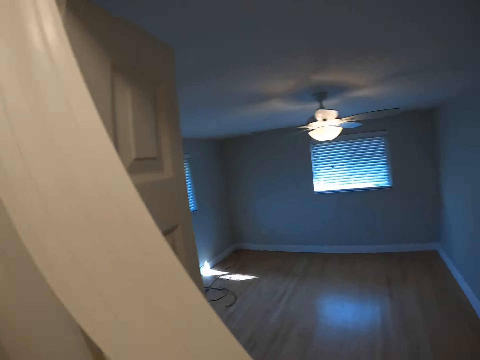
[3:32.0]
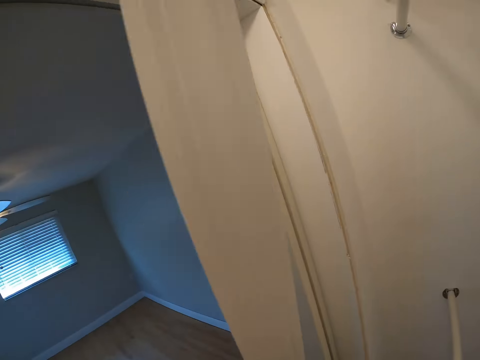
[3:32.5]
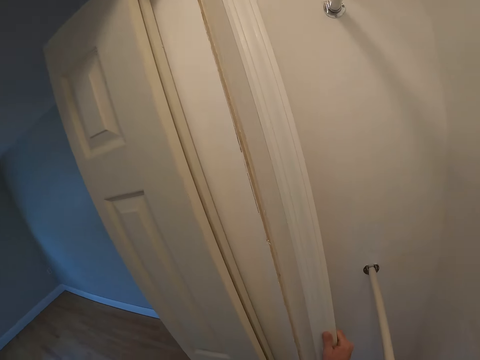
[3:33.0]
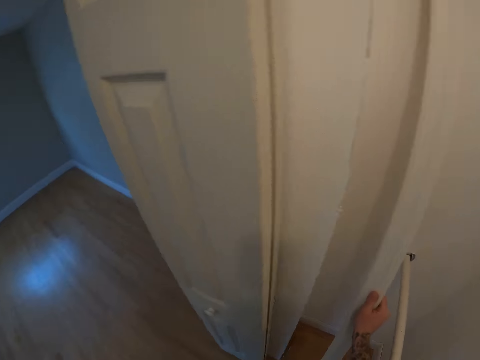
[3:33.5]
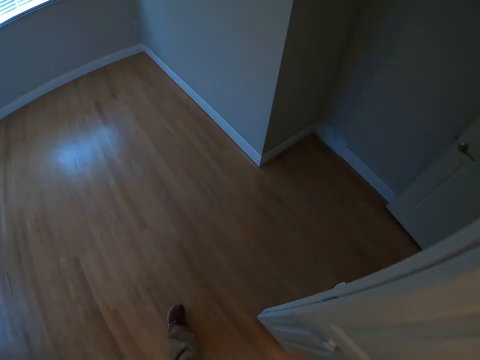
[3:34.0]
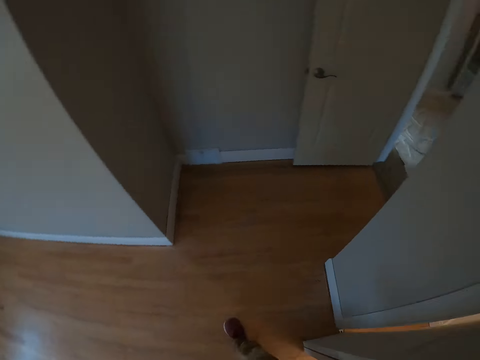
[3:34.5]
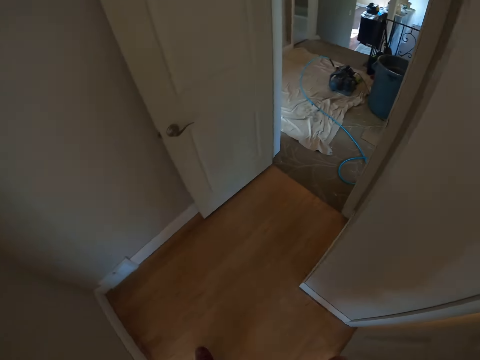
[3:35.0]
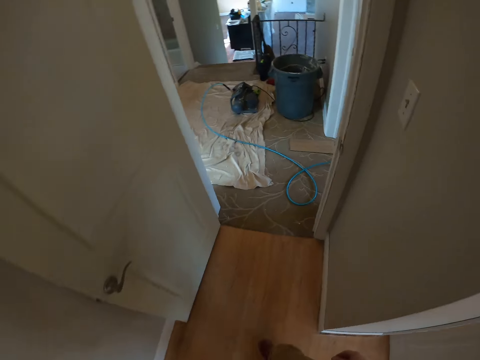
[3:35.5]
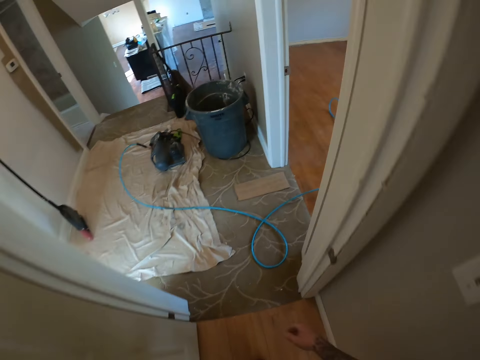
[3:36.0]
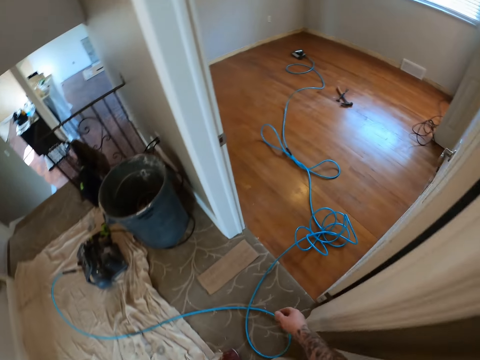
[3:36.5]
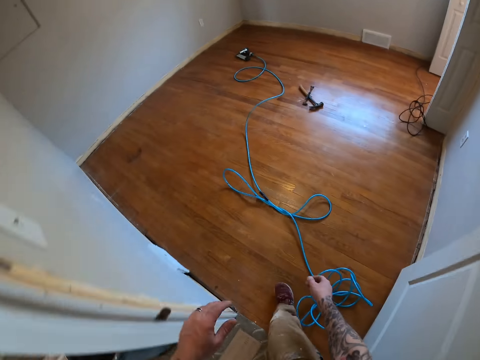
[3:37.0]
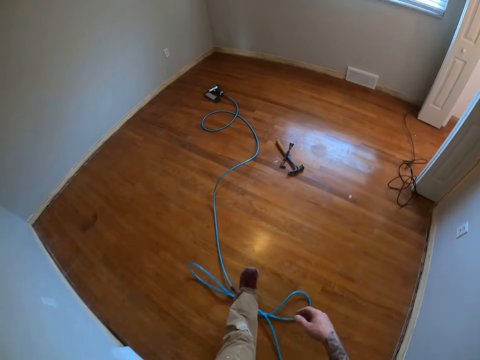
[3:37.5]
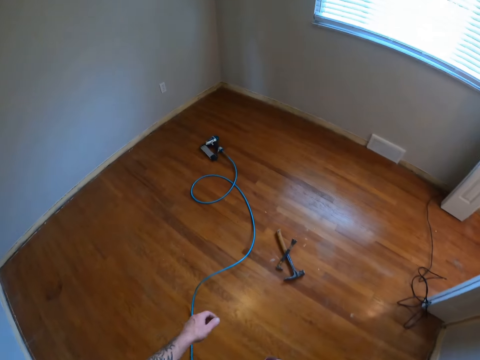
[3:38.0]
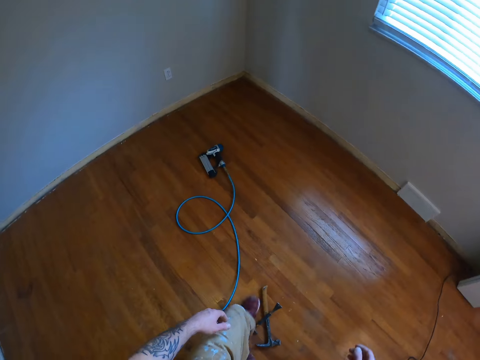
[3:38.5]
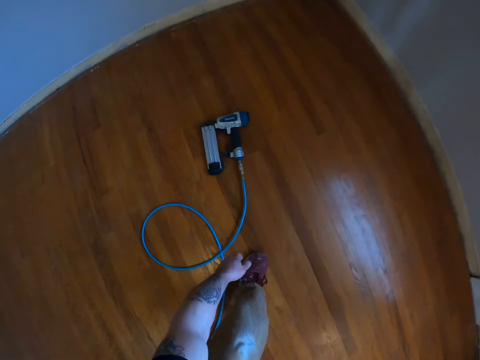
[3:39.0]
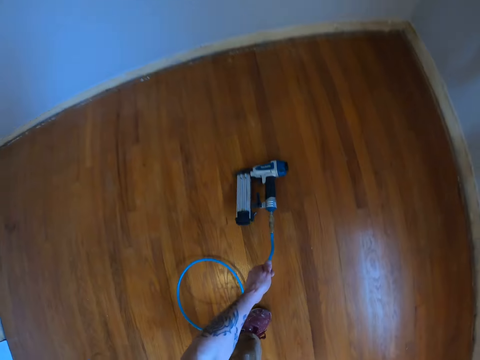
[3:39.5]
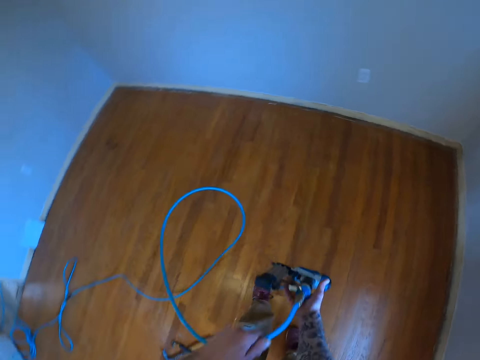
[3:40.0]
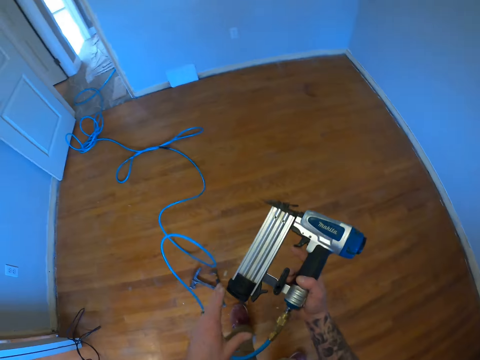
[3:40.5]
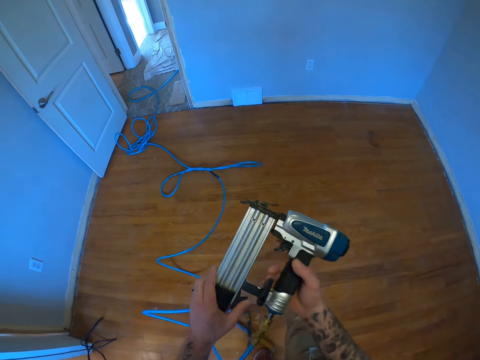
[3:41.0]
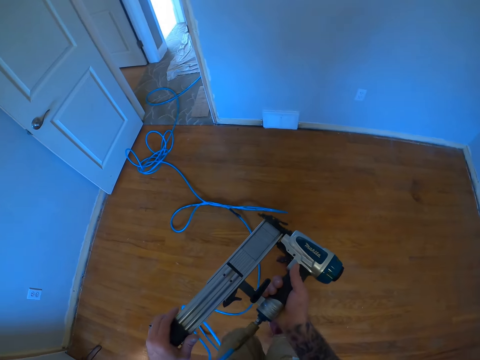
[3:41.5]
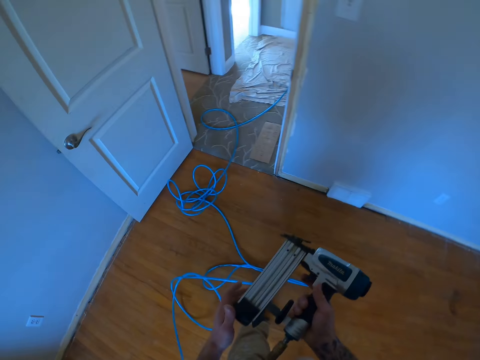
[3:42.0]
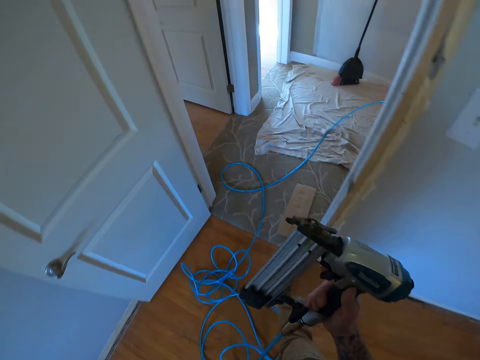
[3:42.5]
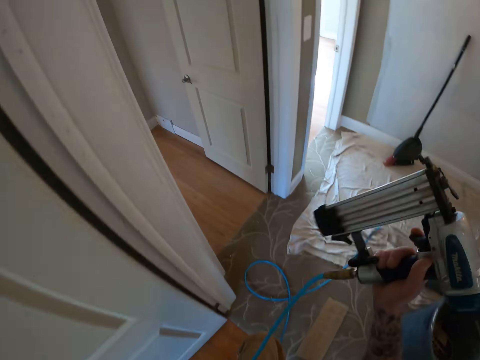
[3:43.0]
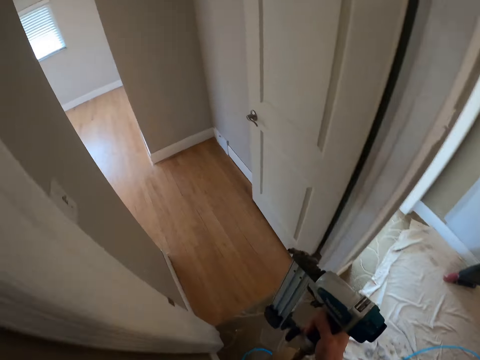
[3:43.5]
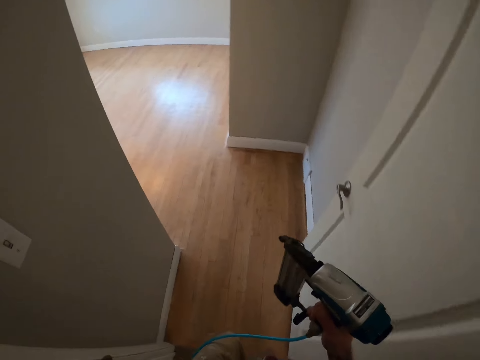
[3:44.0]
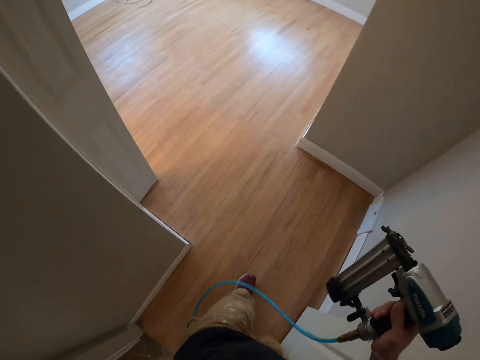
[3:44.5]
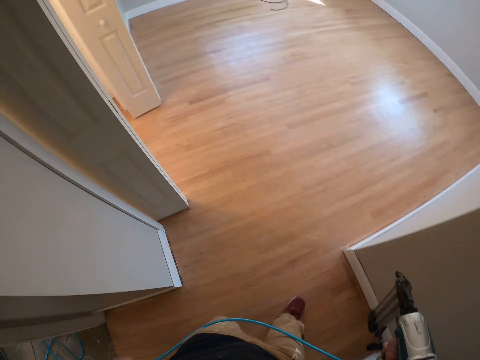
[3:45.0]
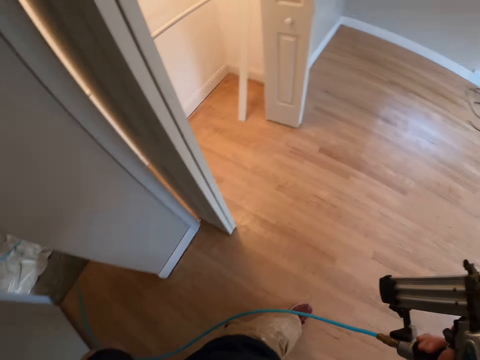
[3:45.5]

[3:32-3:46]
The camera wearer puts the cardboard along the wall. They move a step and put the cardboard along the wall. They walk in the house. They pick up a nail gun or impact wrench from the floor. They walk in the house.

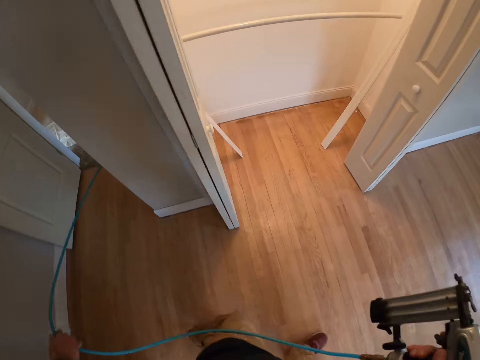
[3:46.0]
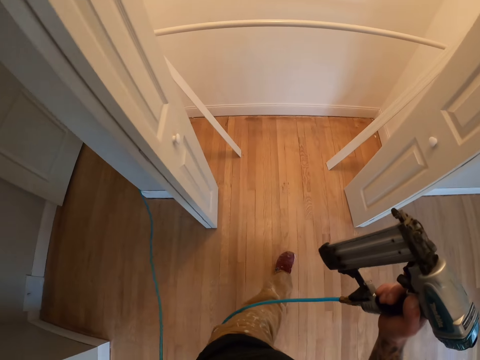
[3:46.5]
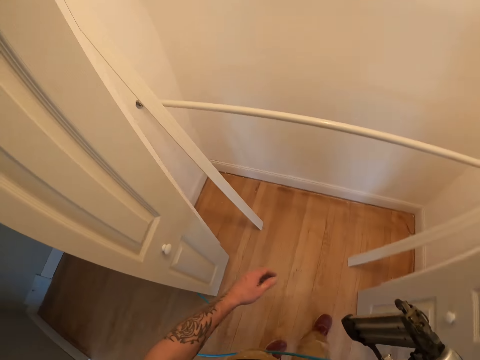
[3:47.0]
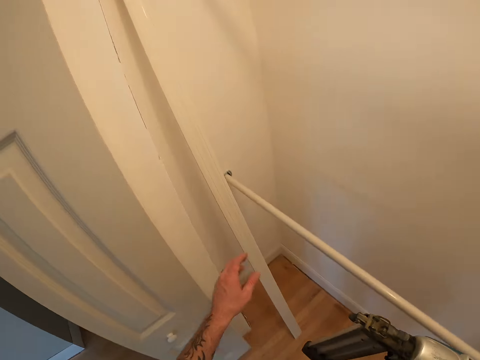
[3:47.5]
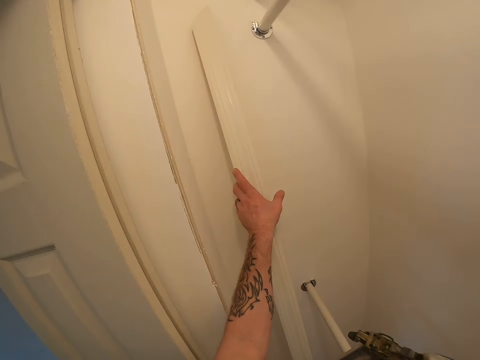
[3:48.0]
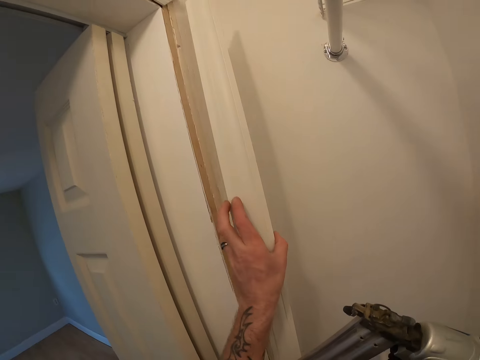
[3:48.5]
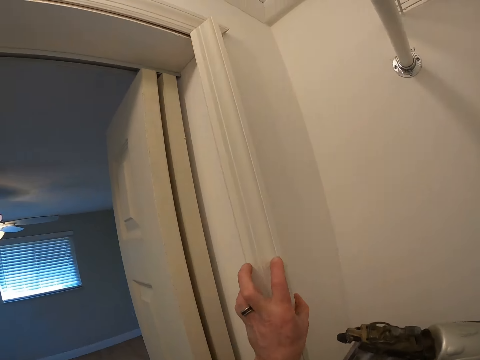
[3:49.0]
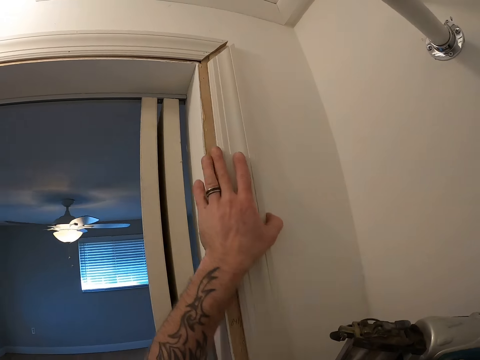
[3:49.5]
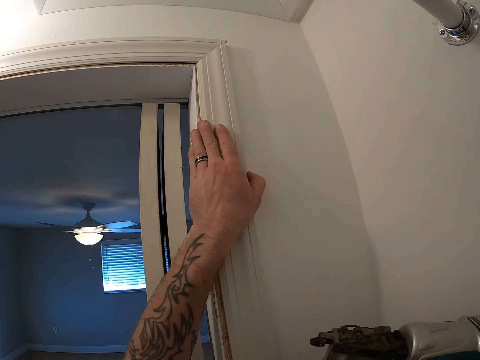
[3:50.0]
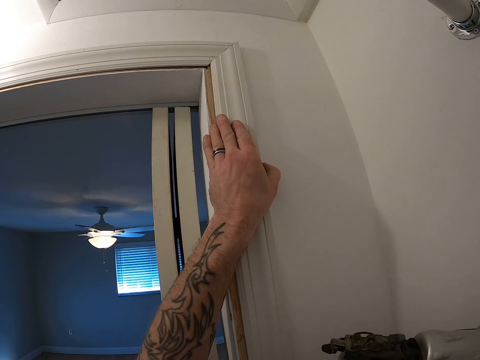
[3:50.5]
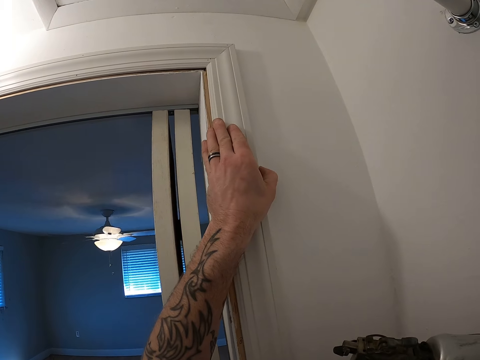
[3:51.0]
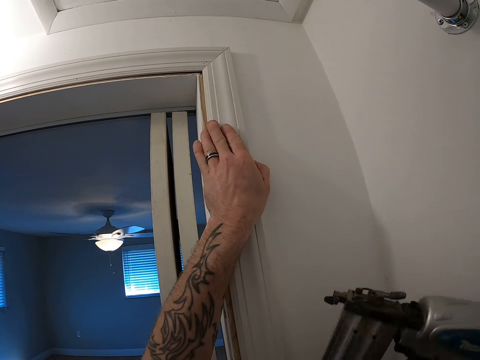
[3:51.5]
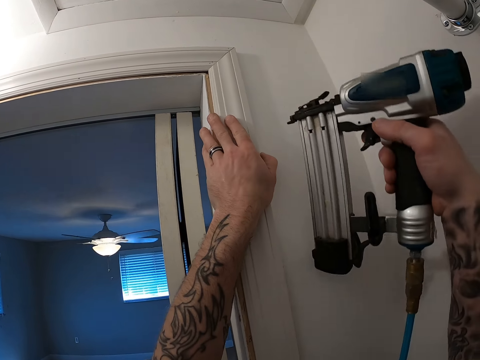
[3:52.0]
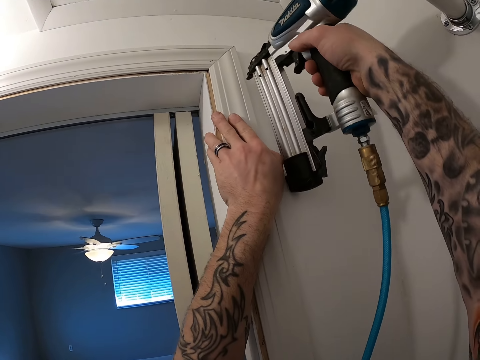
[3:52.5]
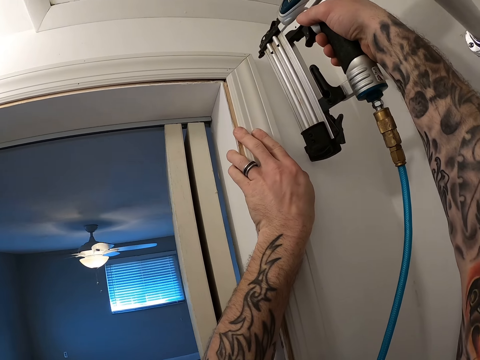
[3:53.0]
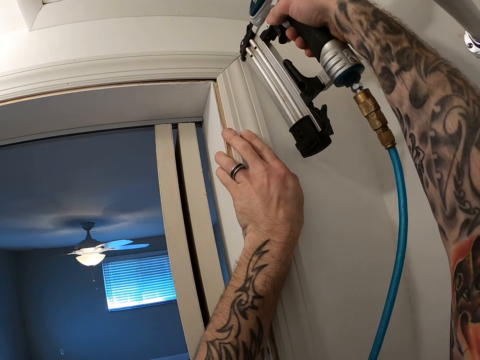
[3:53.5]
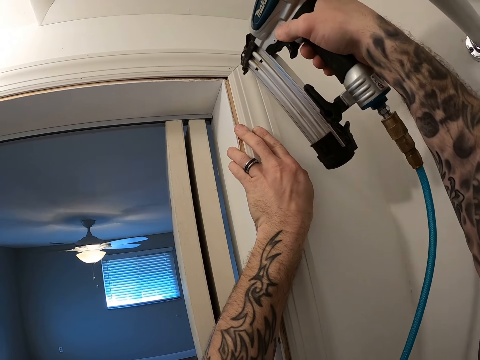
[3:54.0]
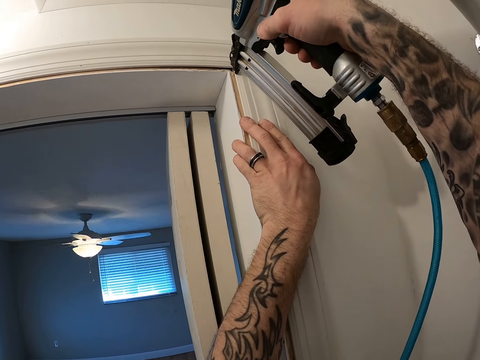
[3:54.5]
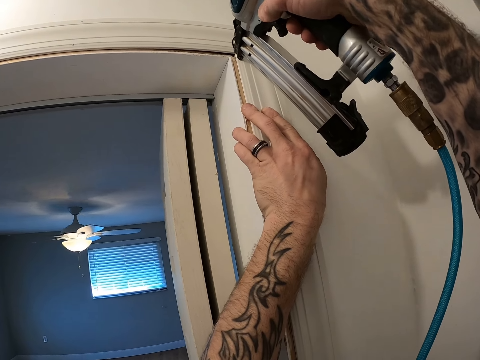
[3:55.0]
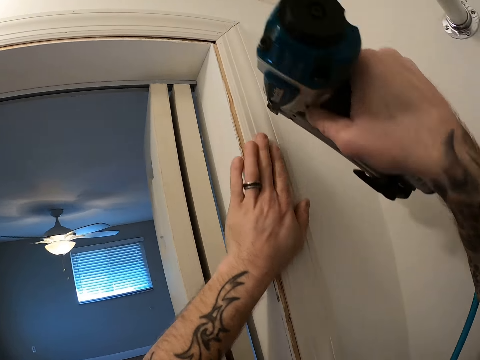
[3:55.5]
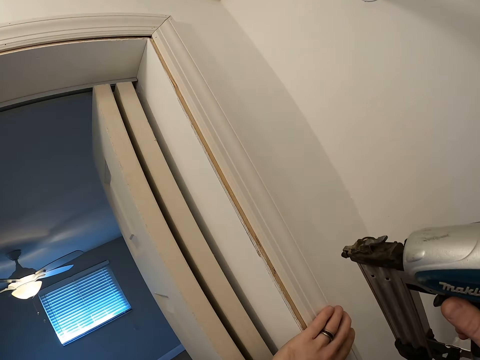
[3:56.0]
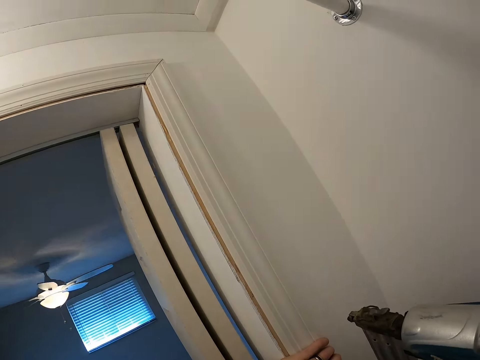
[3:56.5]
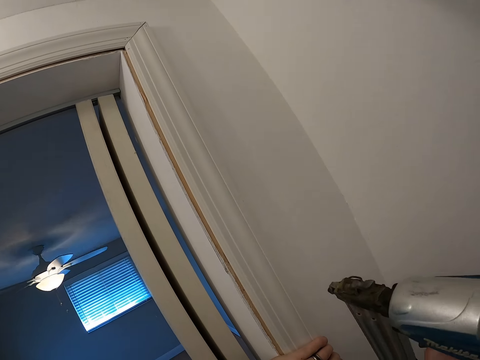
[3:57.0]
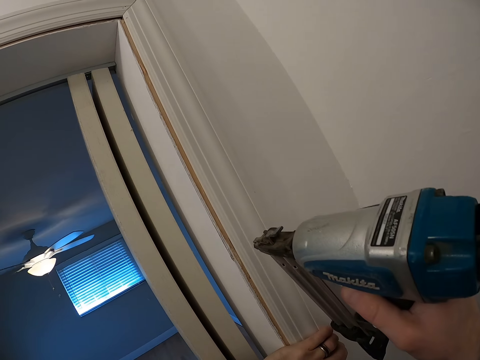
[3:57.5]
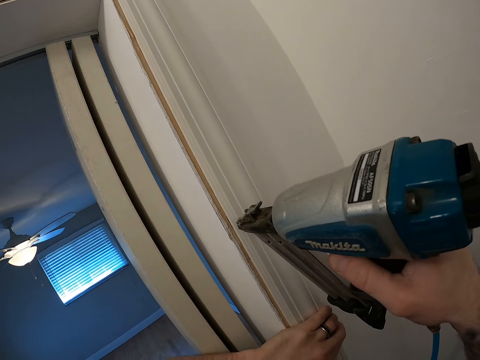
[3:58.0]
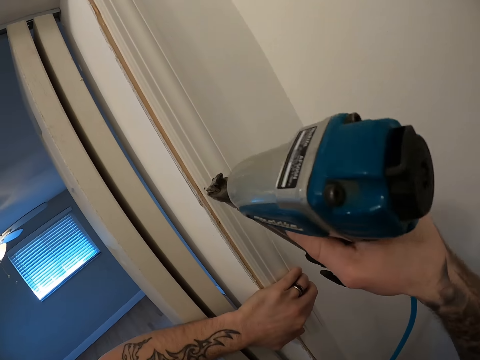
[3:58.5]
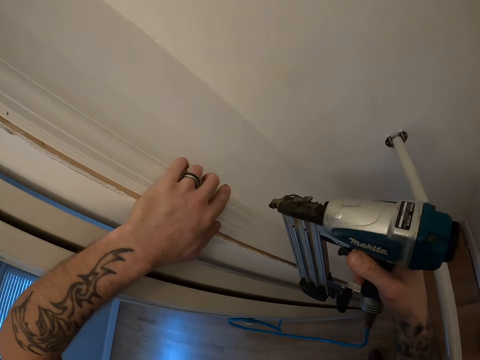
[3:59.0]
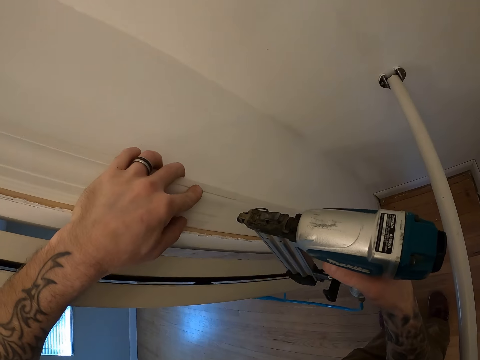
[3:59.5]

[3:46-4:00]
The camera wearer picks up a wood in the closet. They place the wood against the door frame area. They nail the wood to the wall with the nail gun.
